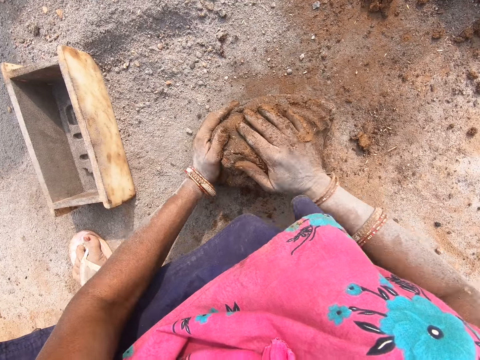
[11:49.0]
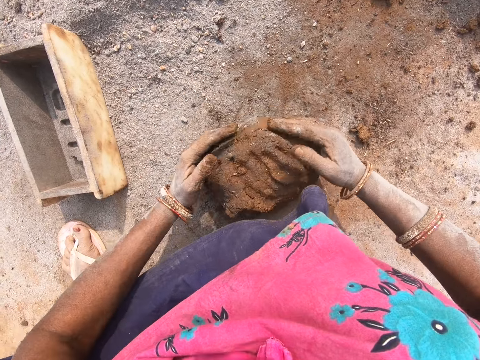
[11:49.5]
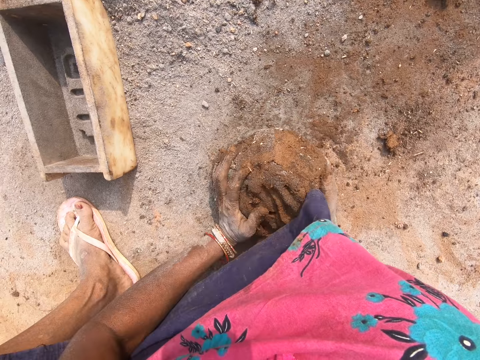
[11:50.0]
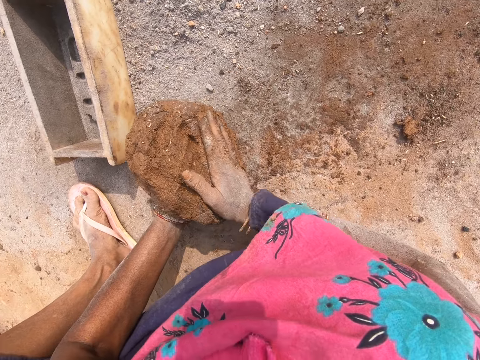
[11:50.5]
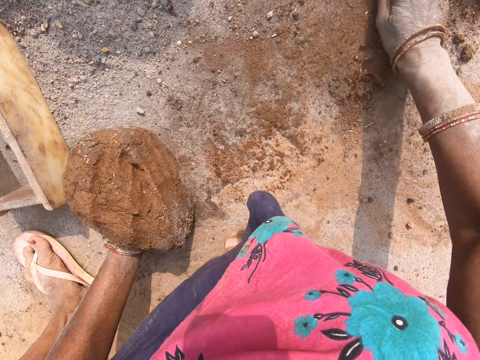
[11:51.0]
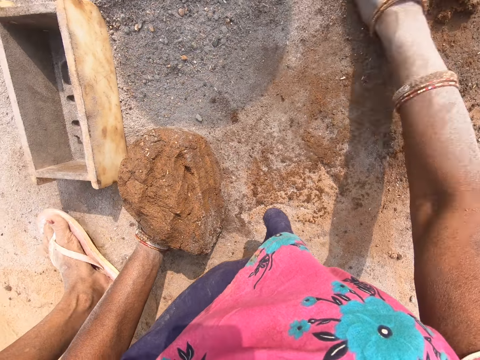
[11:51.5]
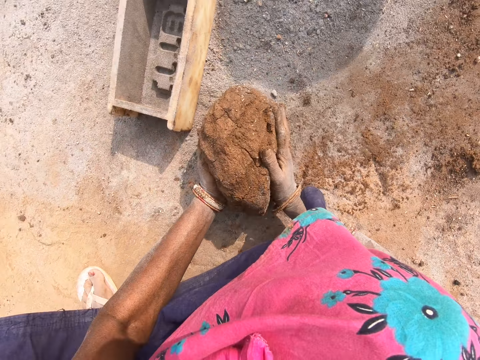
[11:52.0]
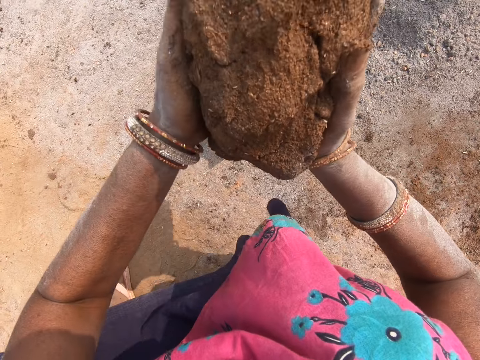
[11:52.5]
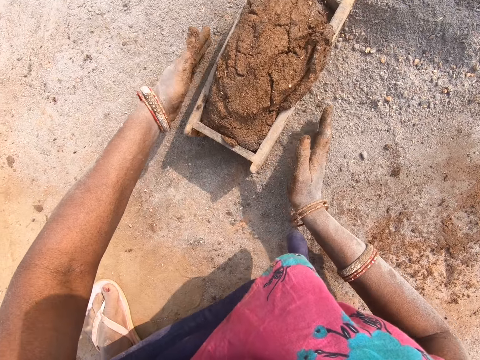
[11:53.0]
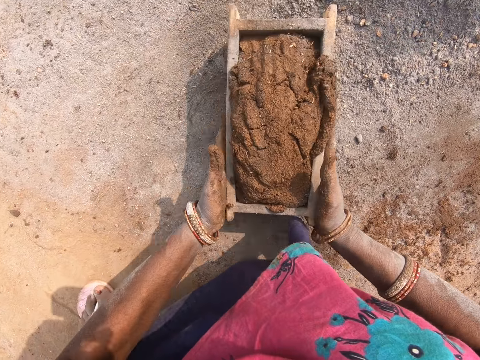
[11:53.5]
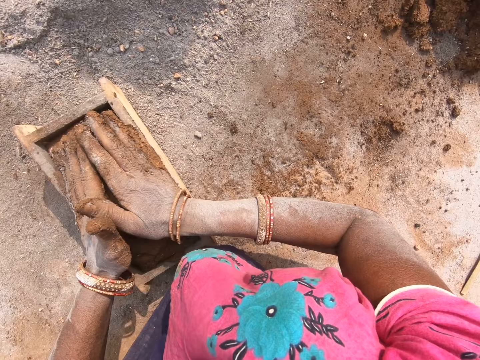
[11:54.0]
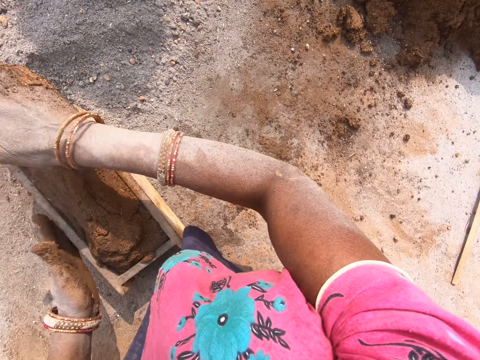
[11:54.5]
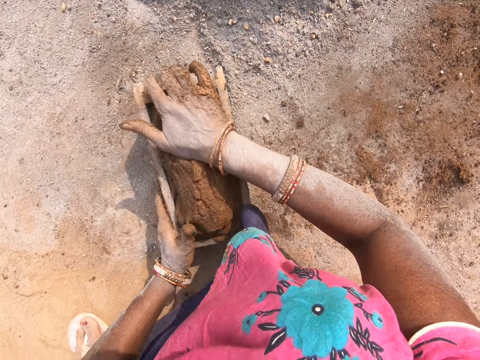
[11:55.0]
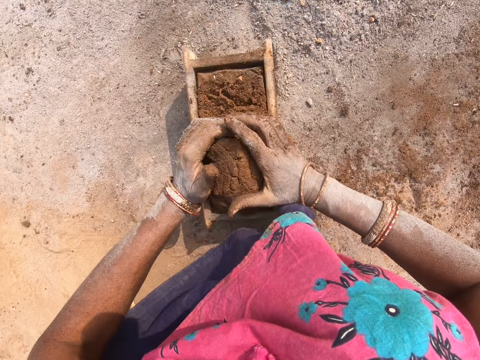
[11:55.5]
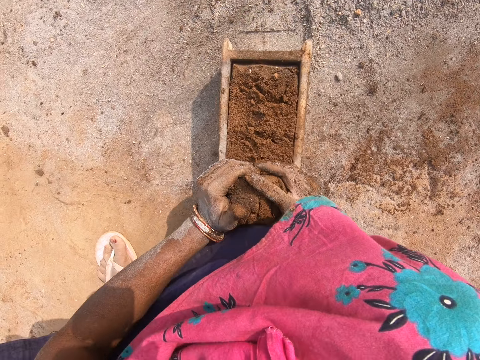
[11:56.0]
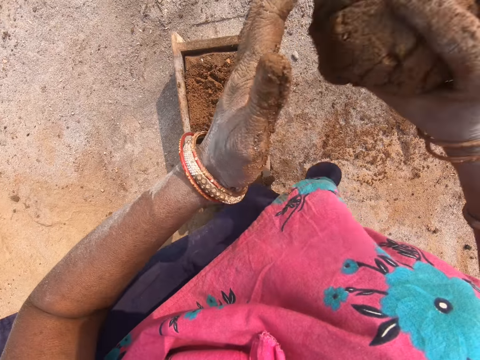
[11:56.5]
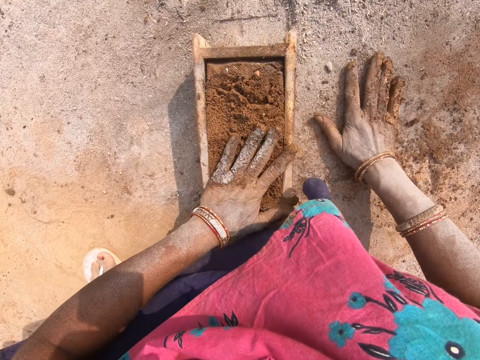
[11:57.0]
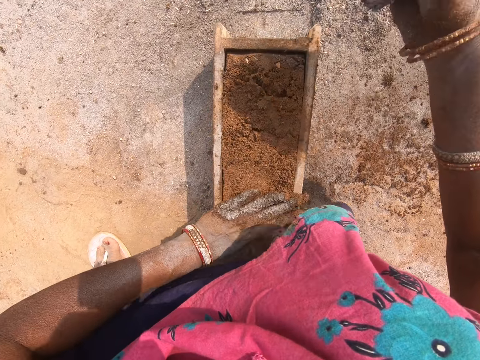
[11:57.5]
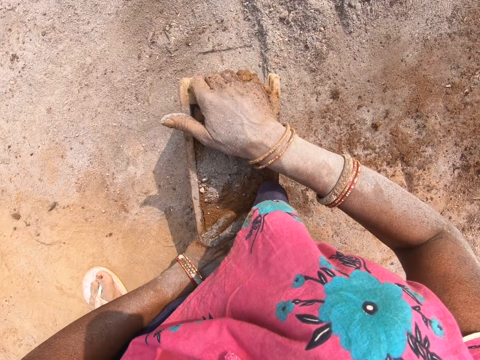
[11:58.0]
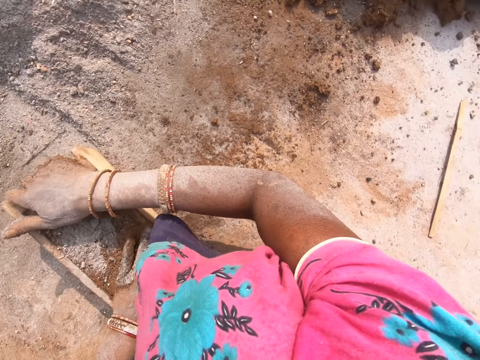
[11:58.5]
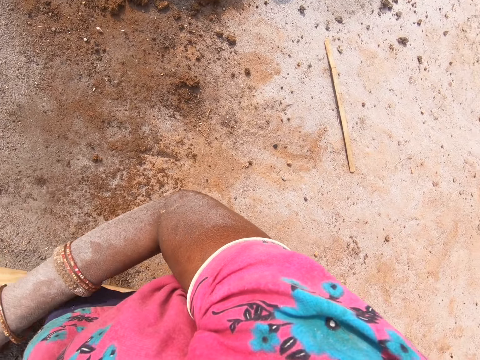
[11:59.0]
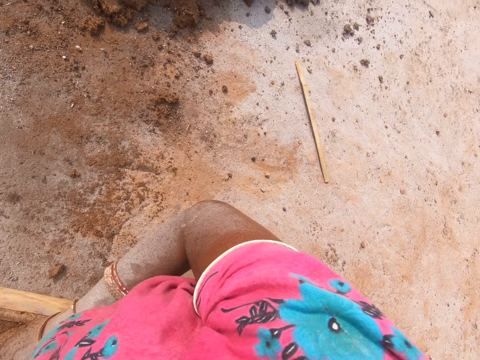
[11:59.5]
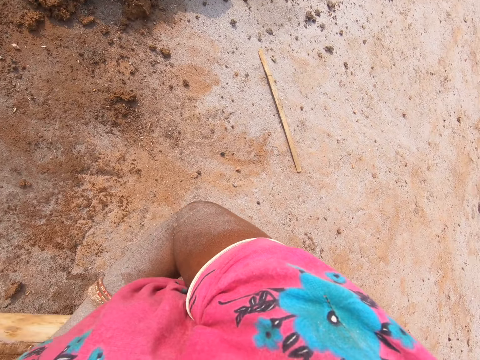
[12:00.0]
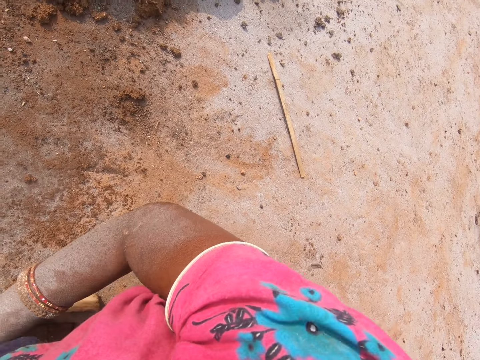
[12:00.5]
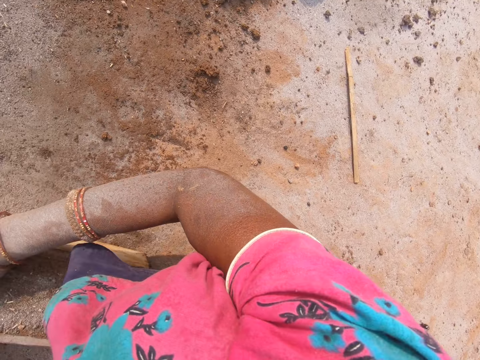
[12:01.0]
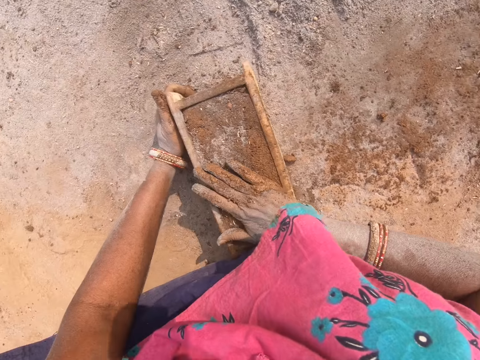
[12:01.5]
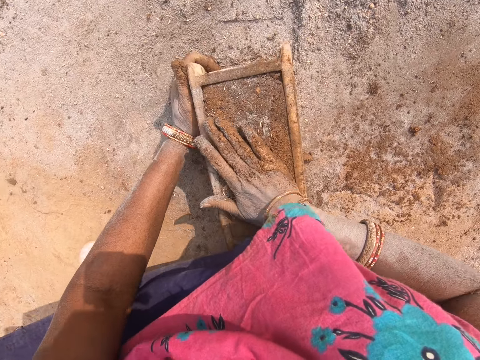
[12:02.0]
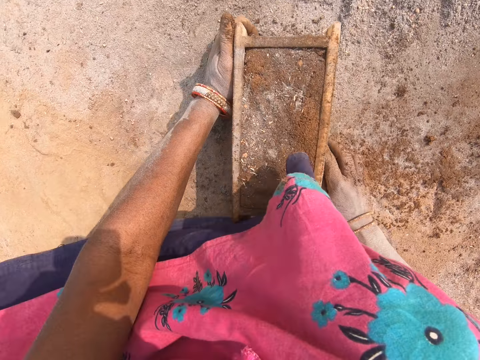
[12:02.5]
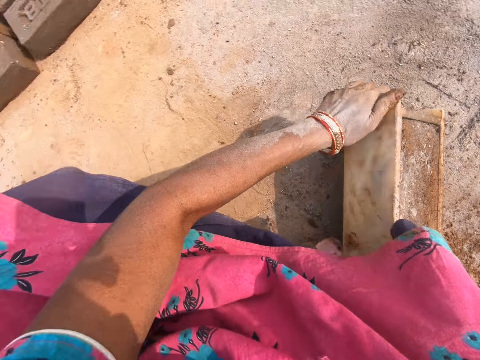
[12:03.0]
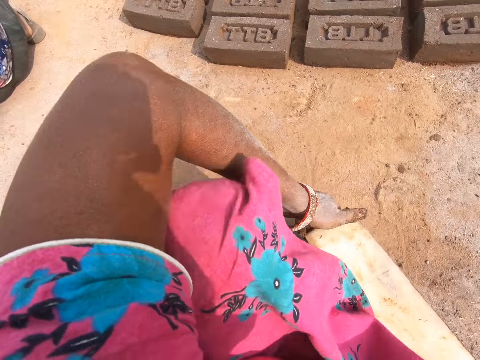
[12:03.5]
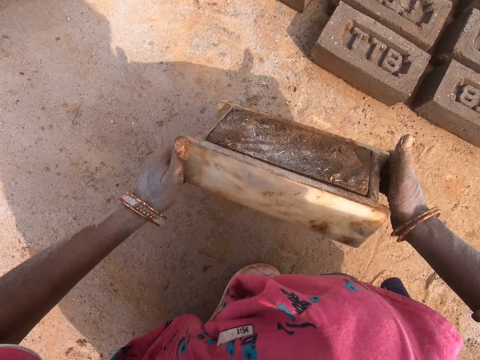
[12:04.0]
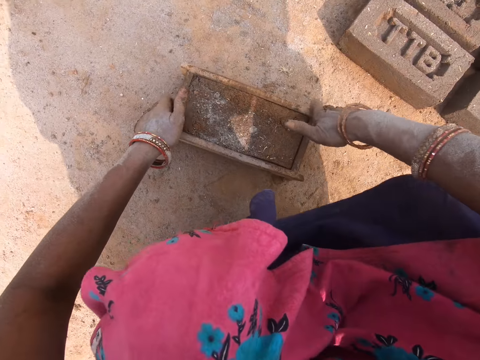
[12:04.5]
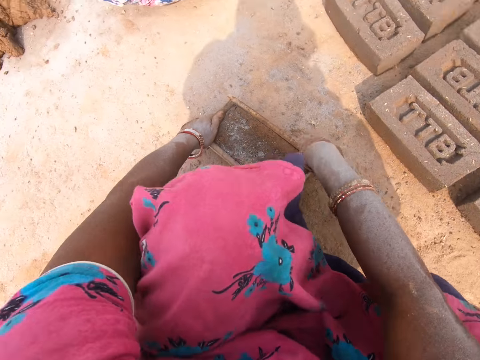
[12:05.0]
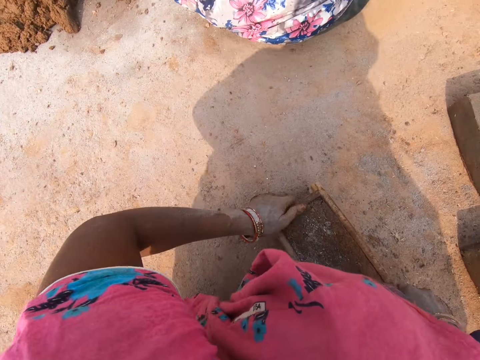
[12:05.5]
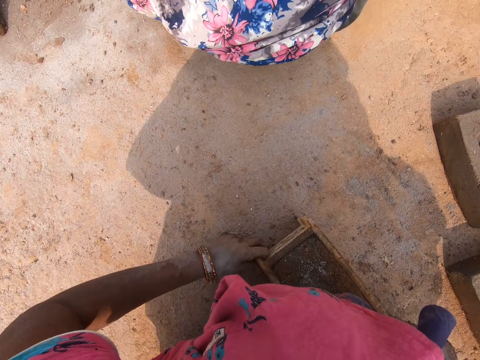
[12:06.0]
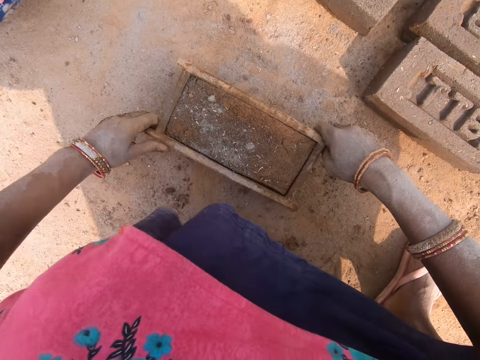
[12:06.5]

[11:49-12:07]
The camera wearer rubs the ground. They move soil on the ground with hands. They carry the clay mold. They put the clay mold in the molding box. They cut the clay mold on the brick. They throw the clay mold on the ground. They put the soil on the clay mold. A person interacts with the camera wearer. The camera wearer turns around. They take the molding box. They move. They put the molding box on the ground.

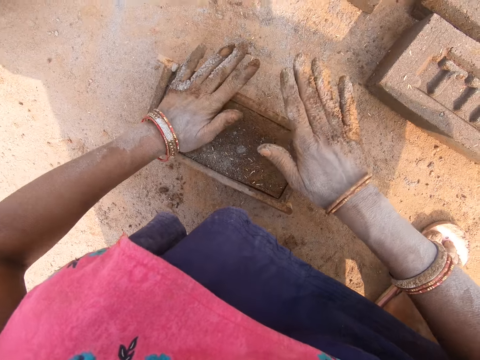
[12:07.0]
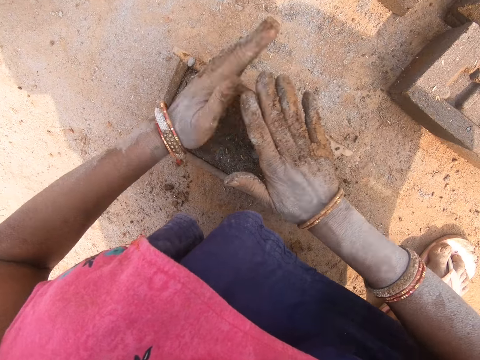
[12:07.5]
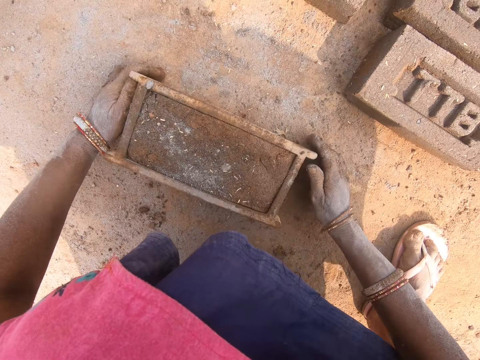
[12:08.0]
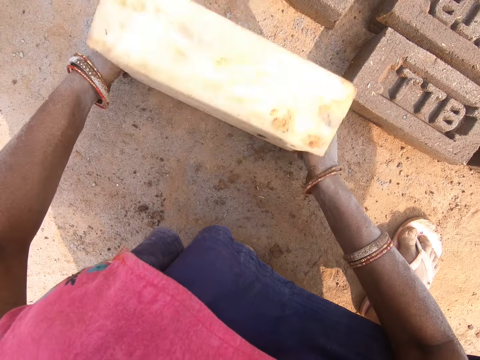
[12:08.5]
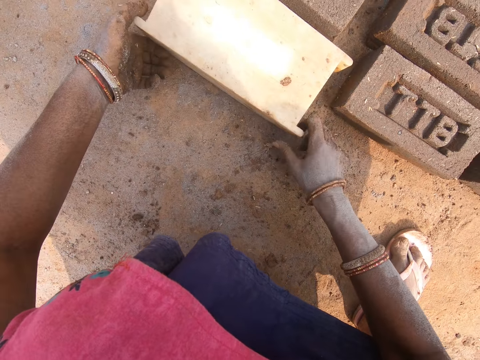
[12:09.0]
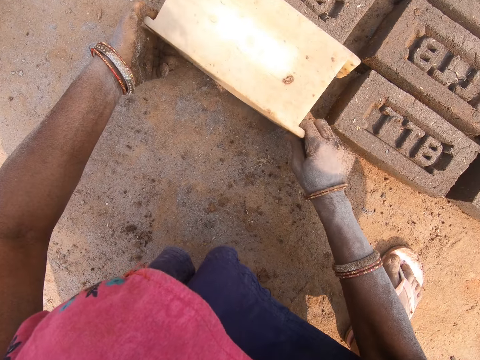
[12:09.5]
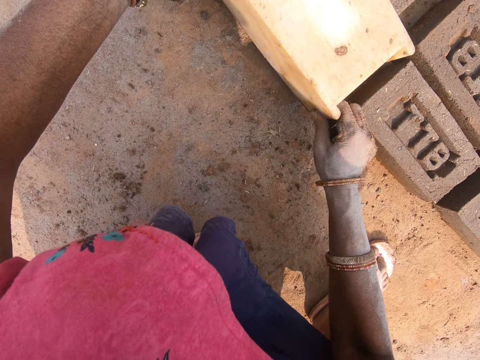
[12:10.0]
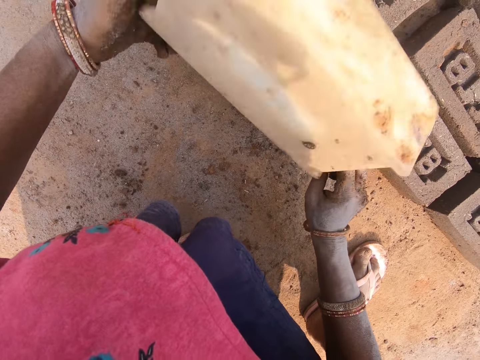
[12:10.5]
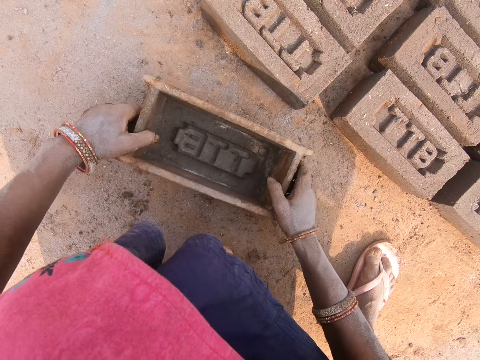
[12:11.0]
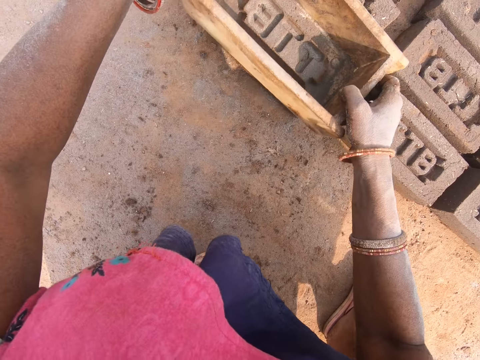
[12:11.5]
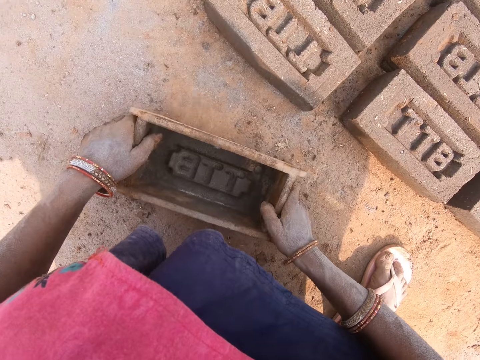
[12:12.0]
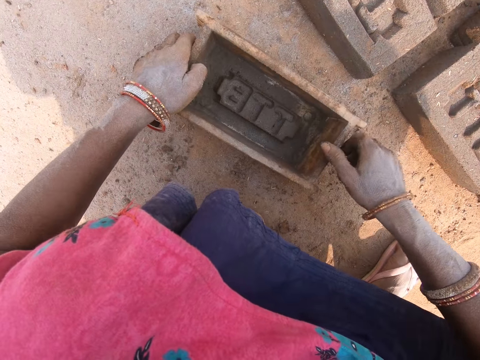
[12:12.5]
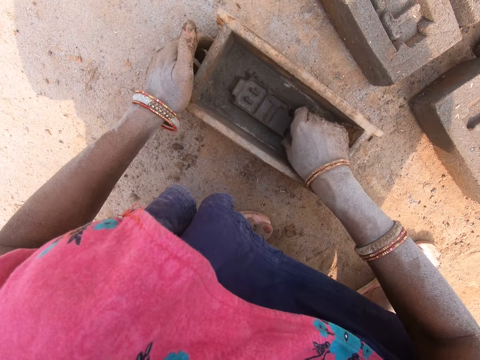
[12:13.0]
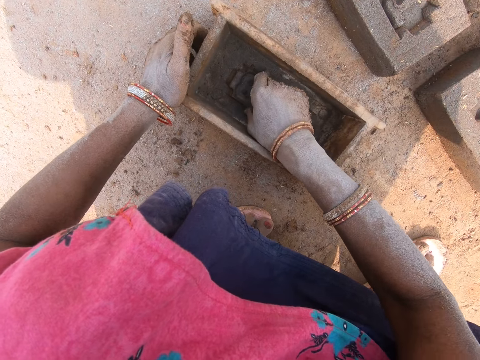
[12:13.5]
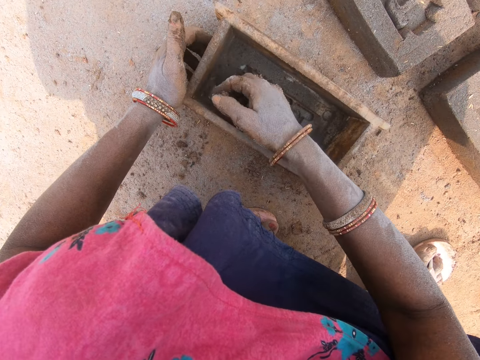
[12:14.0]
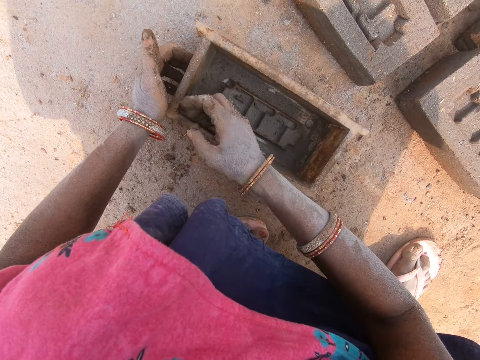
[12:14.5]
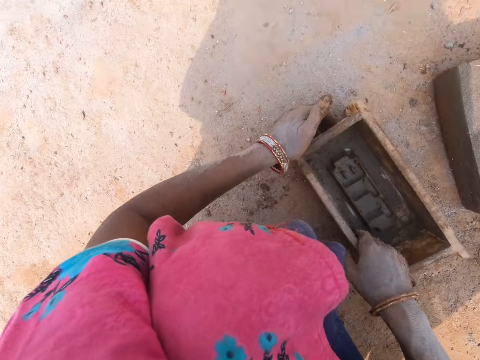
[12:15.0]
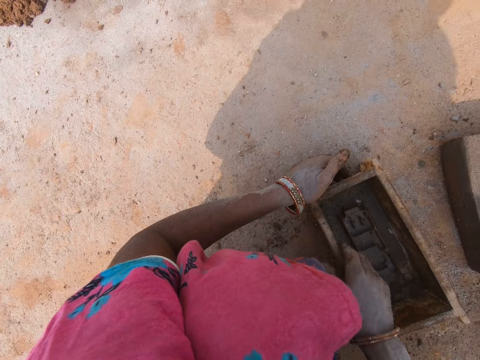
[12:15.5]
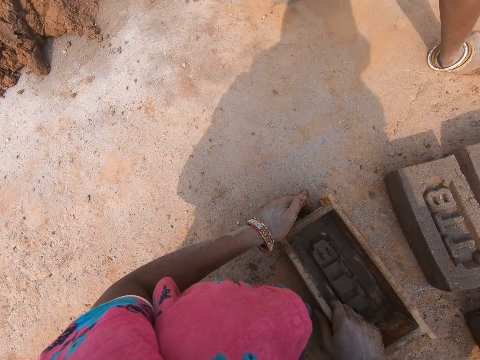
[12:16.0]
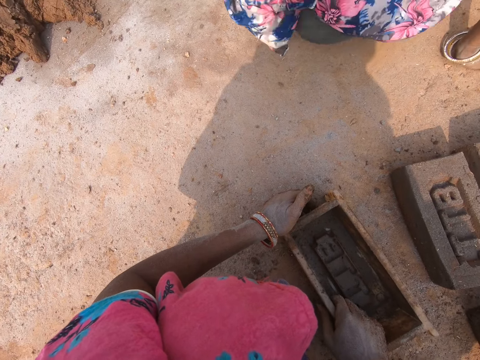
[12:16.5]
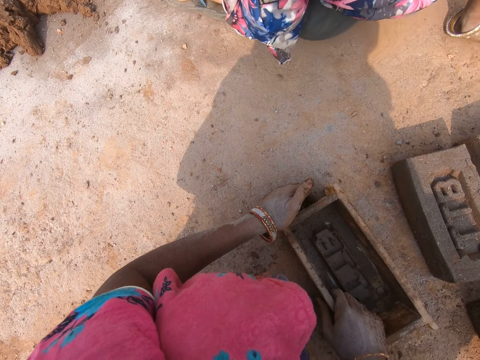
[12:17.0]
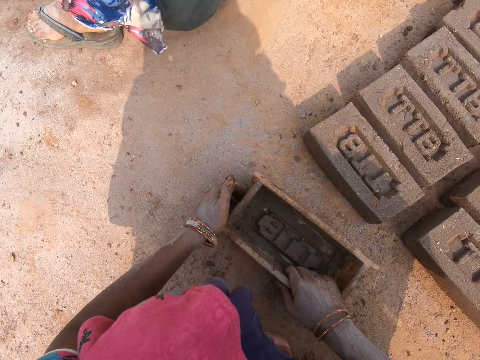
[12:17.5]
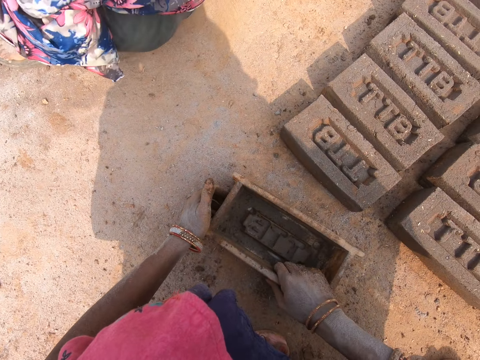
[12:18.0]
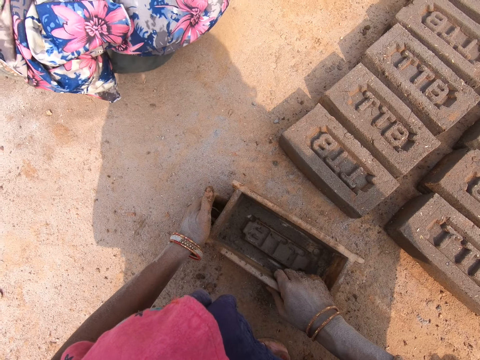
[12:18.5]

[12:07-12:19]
The camera wearer puts the brick on the ground. They turn the molding box, move the molding box, and put the molding box on the ground. They rub the molding box with the right hand. They remove mud from the brick. They look around the compound.
